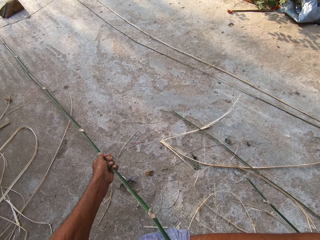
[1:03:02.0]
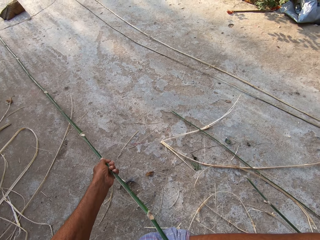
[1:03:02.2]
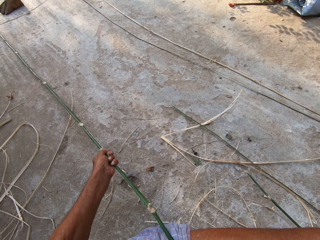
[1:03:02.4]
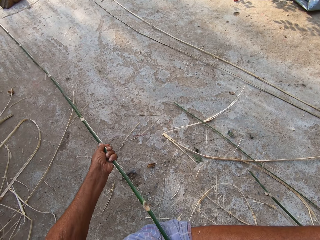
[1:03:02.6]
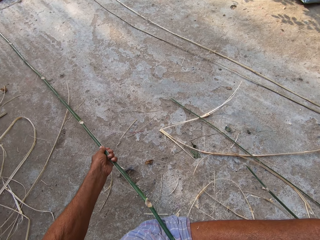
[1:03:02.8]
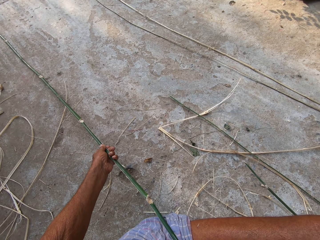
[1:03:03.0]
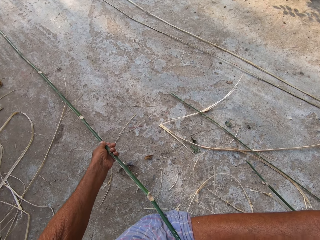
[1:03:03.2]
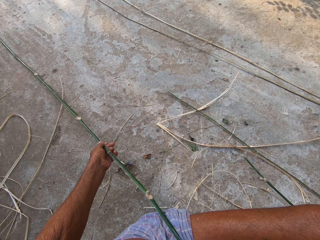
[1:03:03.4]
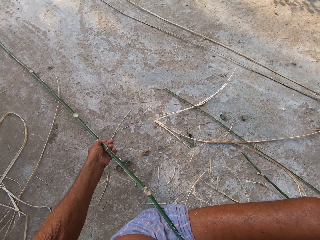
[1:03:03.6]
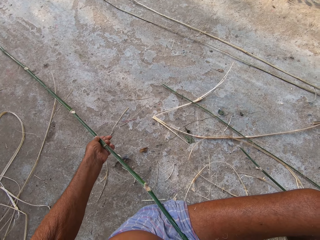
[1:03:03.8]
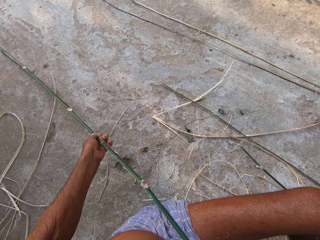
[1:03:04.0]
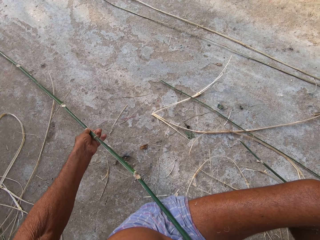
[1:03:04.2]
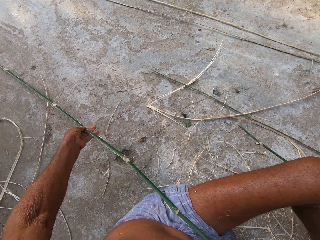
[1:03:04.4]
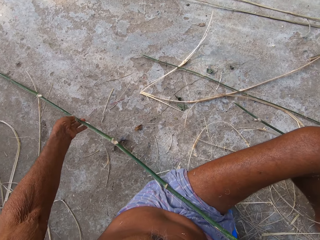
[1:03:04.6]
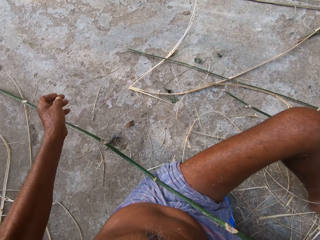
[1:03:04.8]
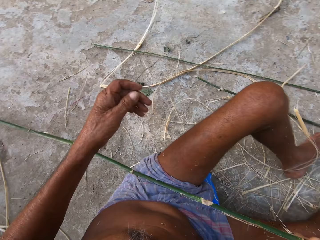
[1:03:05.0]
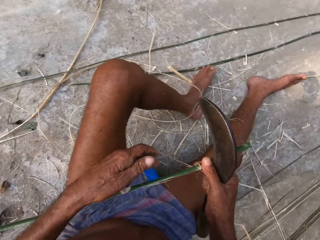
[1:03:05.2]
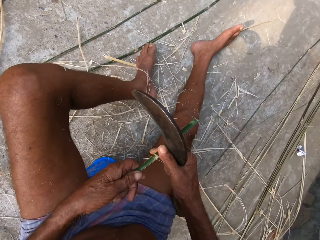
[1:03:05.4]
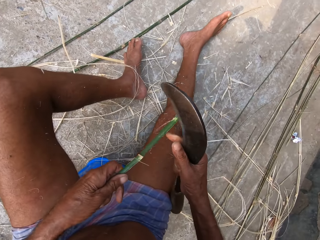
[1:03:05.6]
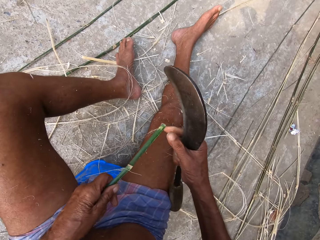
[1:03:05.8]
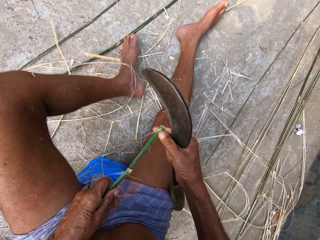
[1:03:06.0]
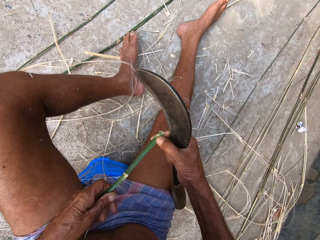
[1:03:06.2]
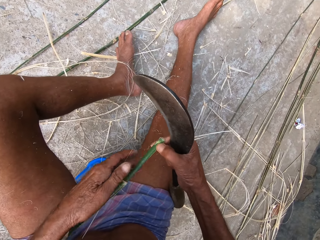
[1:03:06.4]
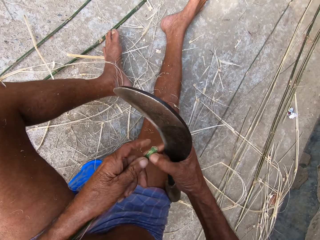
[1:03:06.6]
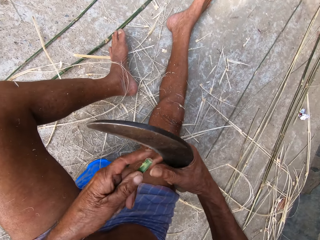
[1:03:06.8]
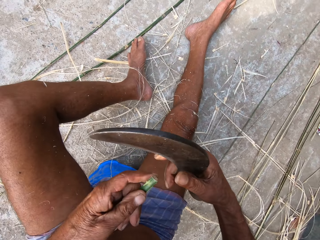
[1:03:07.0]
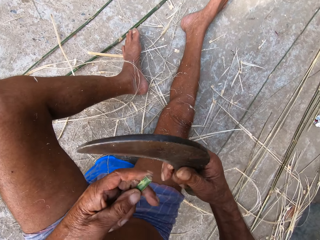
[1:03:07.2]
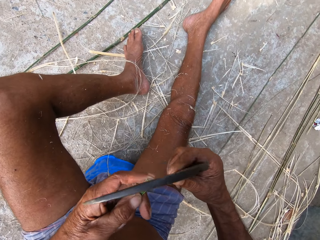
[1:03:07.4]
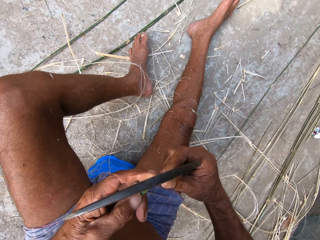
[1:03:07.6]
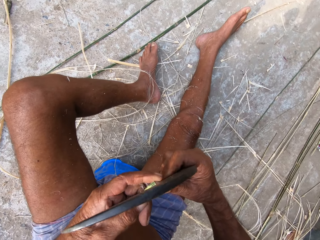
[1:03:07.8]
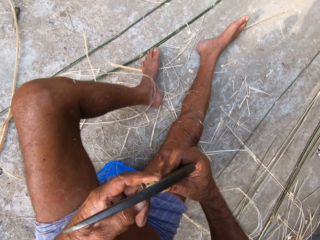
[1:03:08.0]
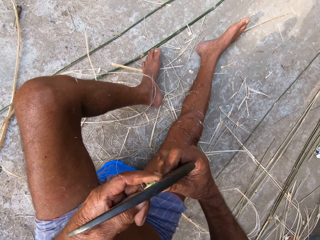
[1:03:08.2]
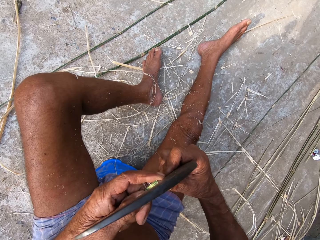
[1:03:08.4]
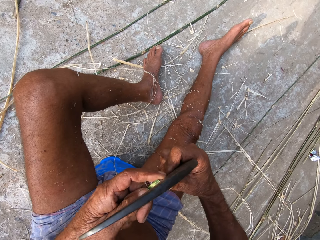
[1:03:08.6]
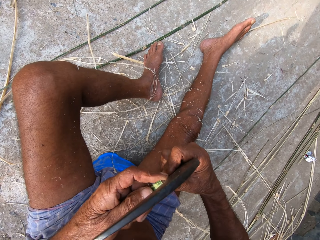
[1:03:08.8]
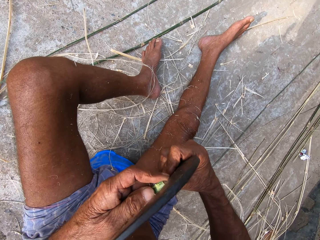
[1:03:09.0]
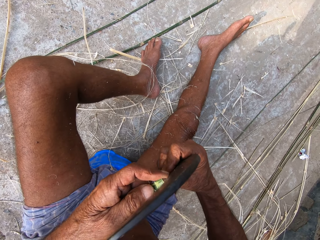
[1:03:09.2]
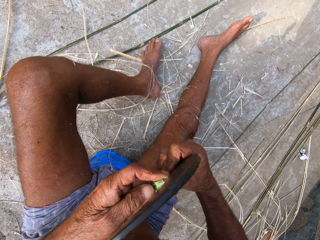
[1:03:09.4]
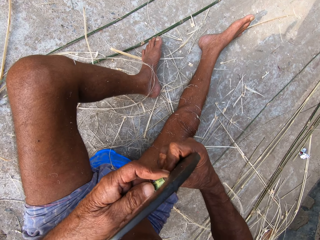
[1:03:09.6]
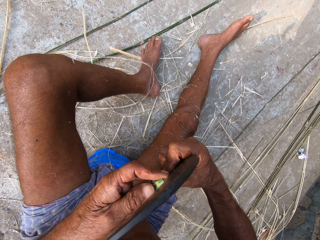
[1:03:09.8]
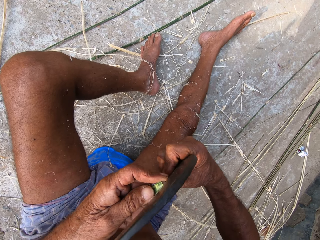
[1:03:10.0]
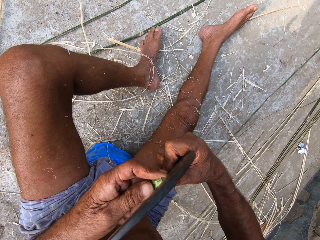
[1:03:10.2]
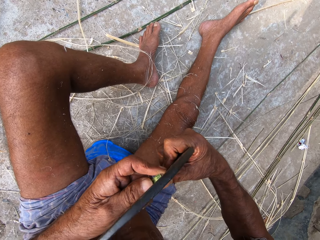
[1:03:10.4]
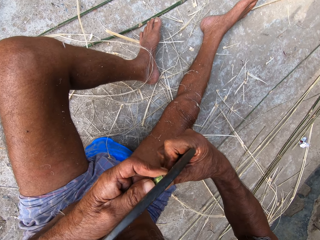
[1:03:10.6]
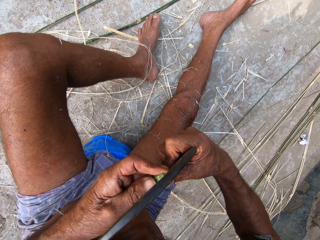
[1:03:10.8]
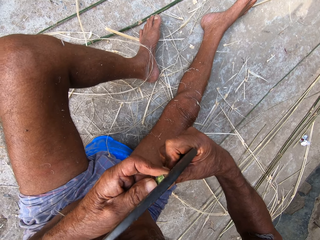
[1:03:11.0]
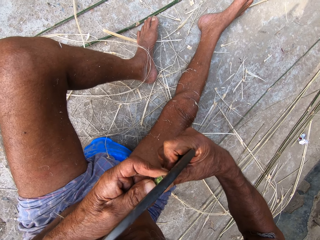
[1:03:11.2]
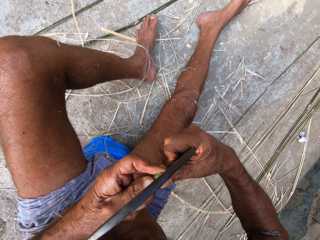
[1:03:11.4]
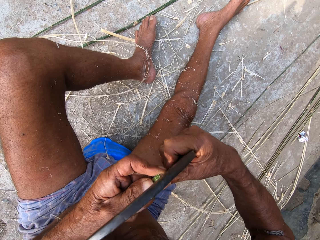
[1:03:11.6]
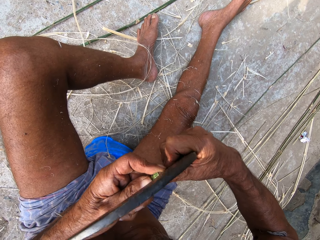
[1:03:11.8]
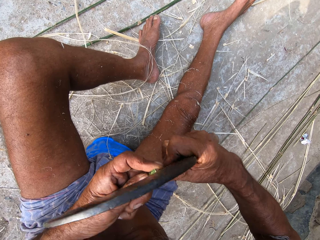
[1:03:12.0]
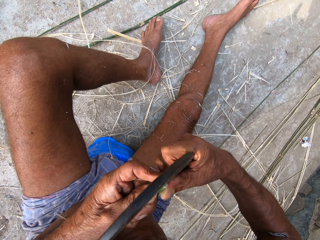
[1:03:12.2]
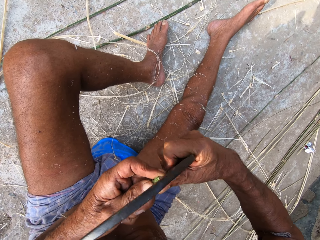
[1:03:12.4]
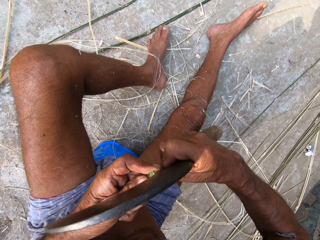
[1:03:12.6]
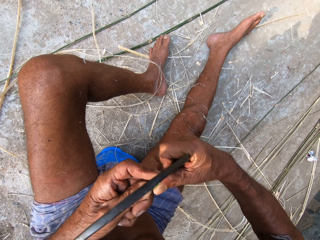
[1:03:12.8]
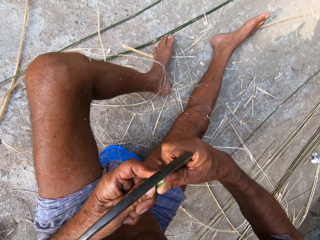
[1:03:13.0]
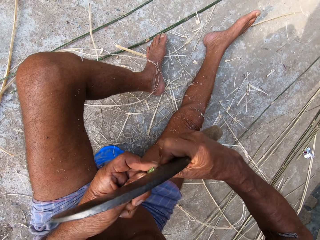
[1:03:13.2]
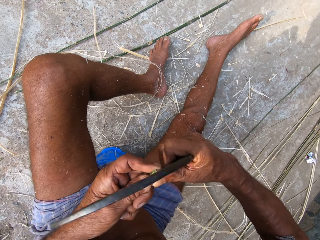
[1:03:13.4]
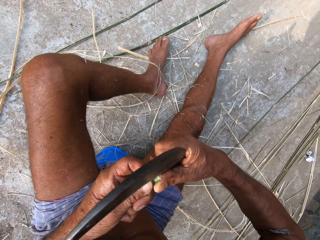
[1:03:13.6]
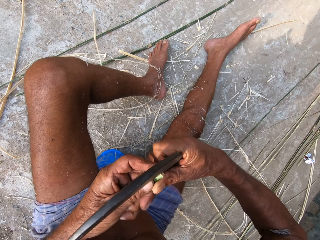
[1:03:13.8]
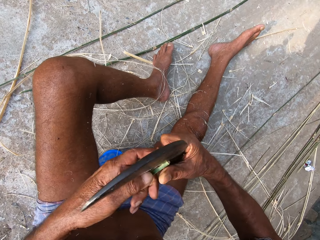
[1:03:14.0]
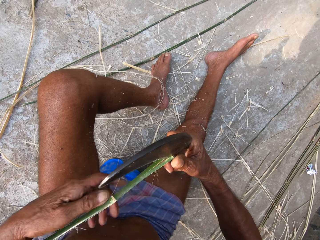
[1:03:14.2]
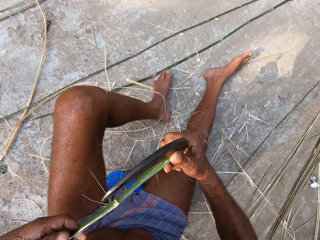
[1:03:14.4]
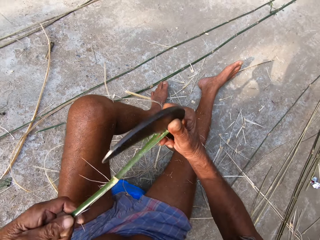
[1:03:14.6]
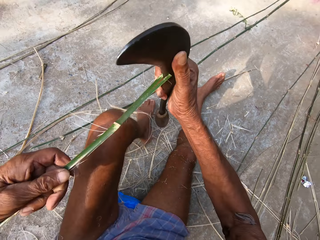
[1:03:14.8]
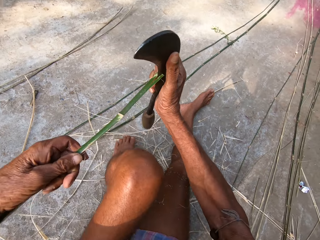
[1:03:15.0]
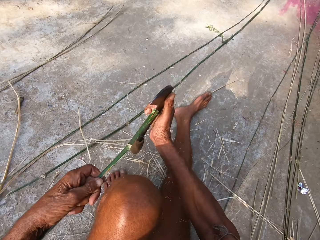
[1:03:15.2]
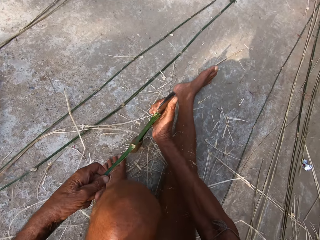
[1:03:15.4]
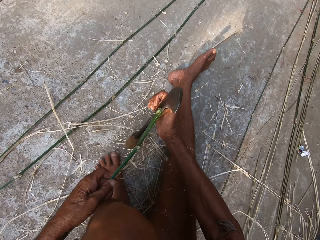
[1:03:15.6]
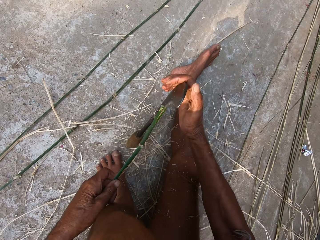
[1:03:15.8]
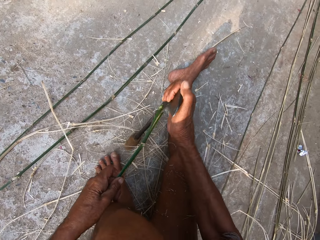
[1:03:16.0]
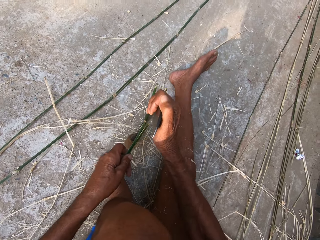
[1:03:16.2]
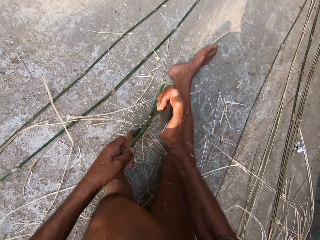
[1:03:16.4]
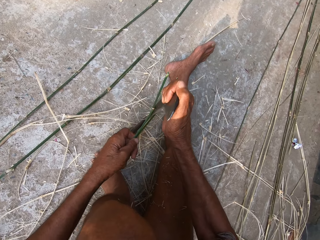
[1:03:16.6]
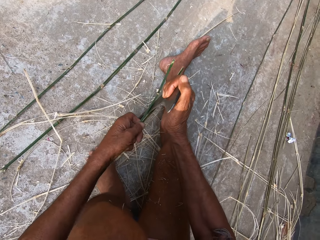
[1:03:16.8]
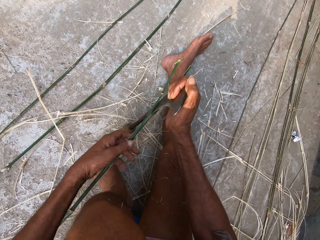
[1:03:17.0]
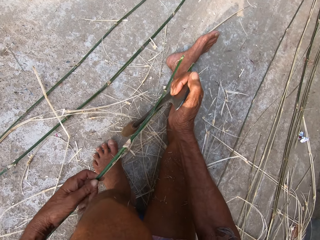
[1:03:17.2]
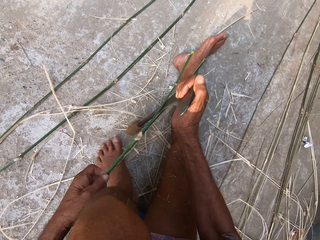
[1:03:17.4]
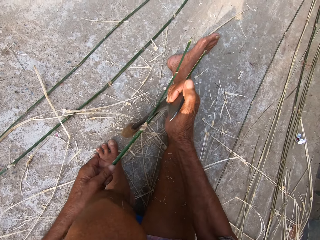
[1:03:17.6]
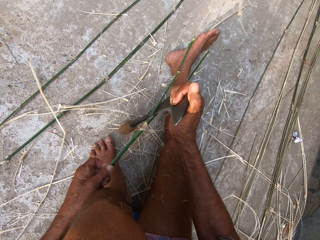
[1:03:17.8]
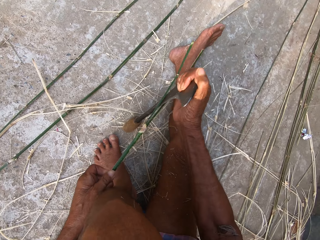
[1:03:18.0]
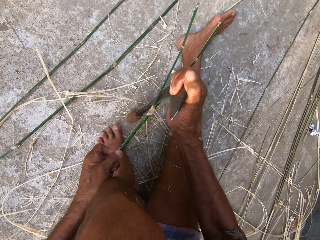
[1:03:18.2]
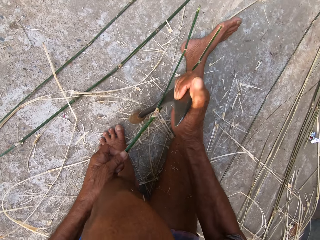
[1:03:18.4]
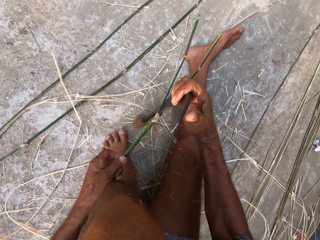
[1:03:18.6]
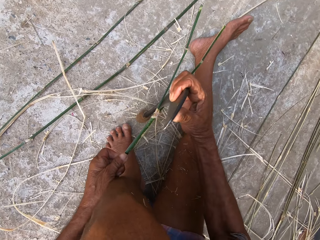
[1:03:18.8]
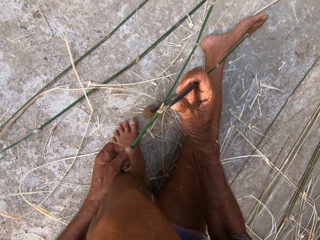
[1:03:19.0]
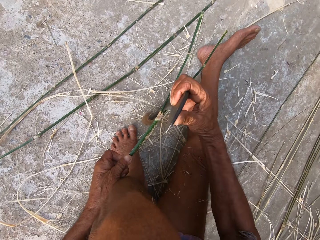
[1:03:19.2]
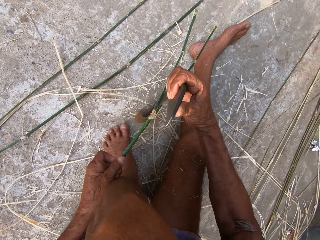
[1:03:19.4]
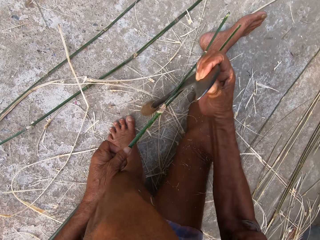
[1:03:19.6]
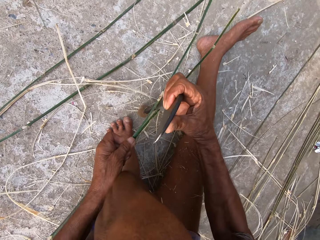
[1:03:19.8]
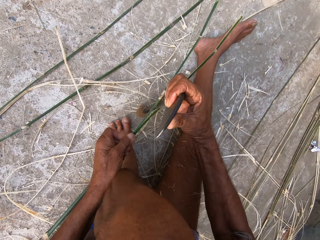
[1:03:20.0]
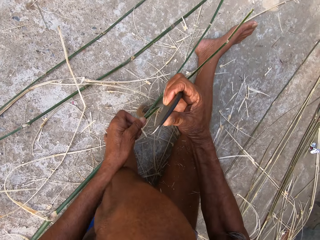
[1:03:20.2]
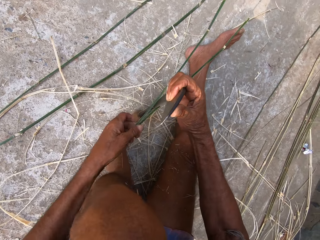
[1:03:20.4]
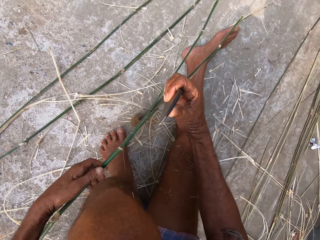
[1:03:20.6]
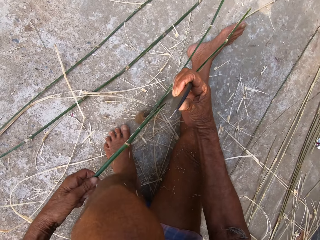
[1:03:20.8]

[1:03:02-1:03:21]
The camera wearer holds the bamboo with both hands. He cuts the bamboo with the sickle in his right hand. He places the sickle on the floor with his right hand. He cuts the bamboo with the sickle in his right hand. He moves the bamboo on the floor with his left hand.

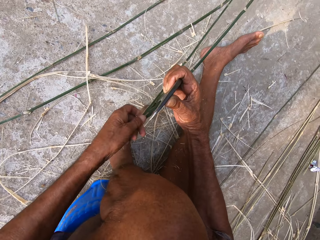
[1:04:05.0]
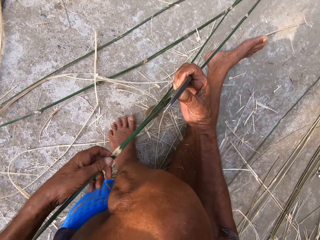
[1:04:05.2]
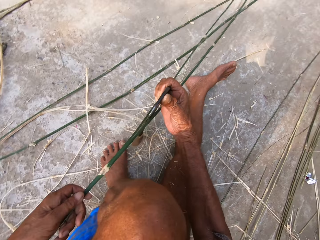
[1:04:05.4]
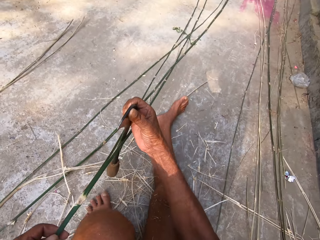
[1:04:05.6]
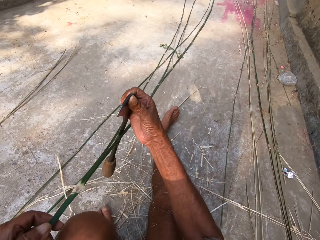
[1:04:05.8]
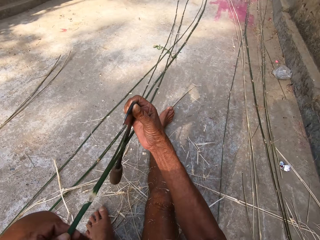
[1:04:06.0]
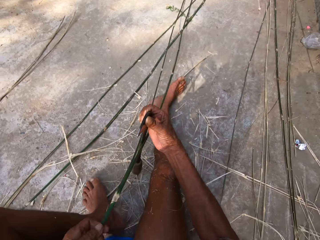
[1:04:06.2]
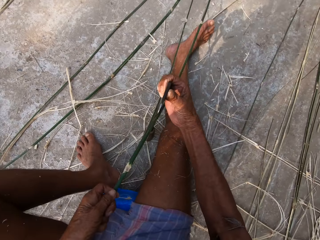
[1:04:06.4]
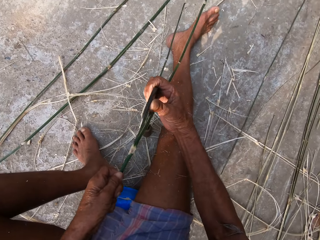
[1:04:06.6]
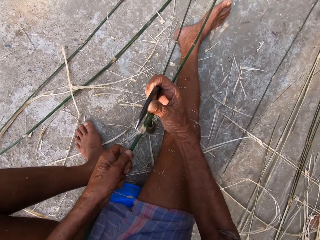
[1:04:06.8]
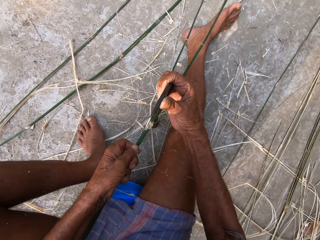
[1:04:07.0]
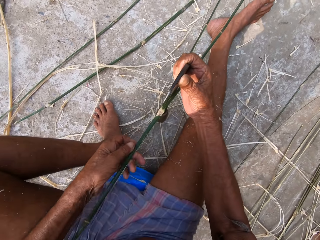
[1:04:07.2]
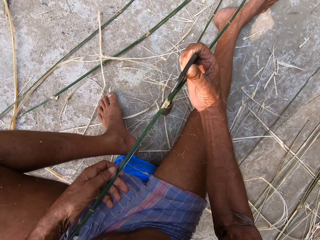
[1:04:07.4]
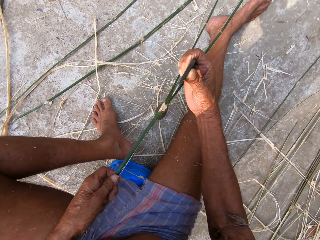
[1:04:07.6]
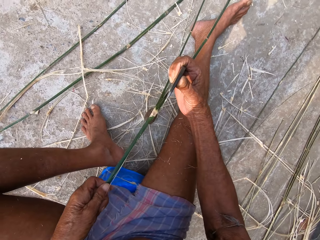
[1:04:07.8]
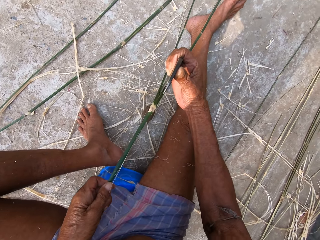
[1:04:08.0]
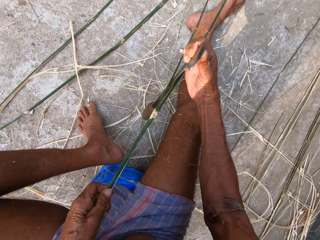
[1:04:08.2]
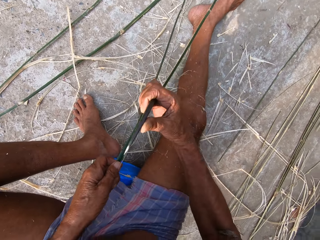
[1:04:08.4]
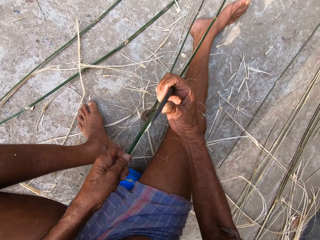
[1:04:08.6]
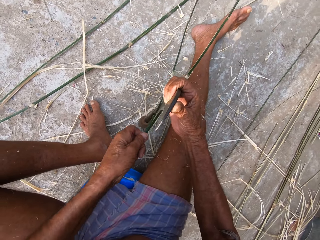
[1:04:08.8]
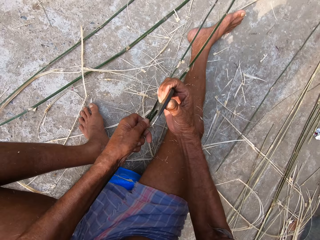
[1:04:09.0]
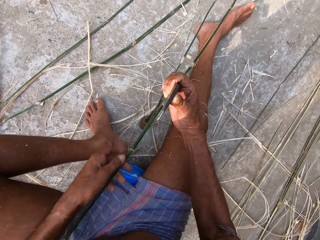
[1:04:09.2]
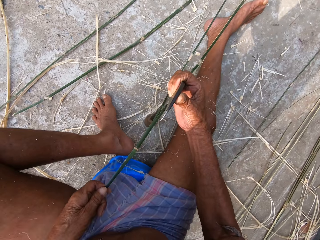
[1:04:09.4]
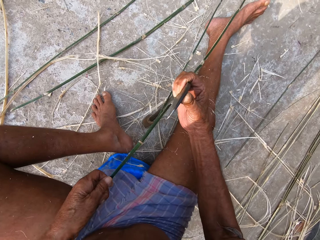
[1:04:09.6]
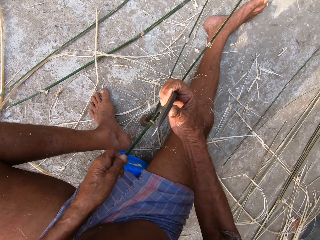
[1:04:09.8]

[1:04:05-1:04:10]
The camera wearer places the sickle on the floor with his right hand. He moves the bamboo on the floor with his left hand. He cuts the bamboo with the sickle in his right hand. He hits the handle of the sickle on the floor with his right hand.
